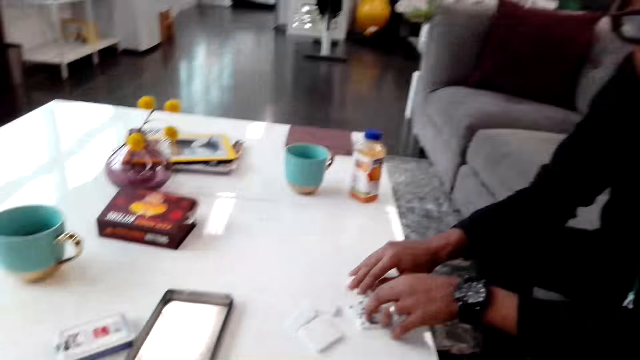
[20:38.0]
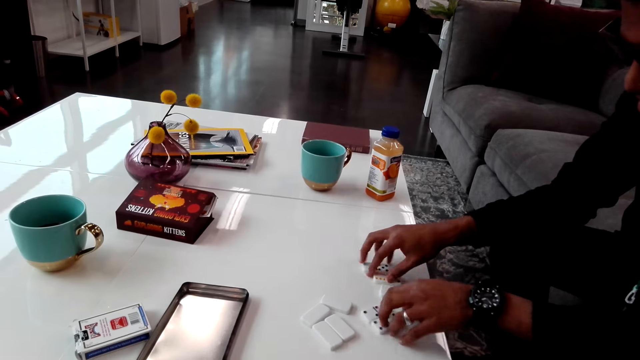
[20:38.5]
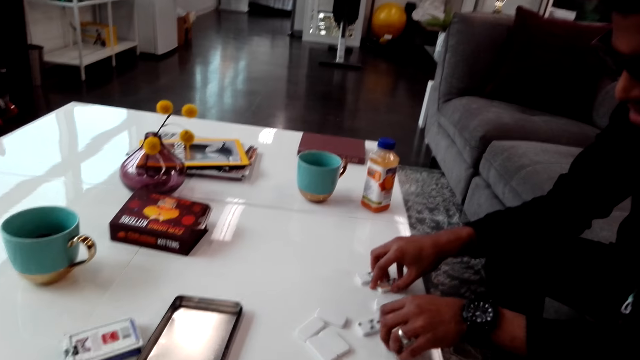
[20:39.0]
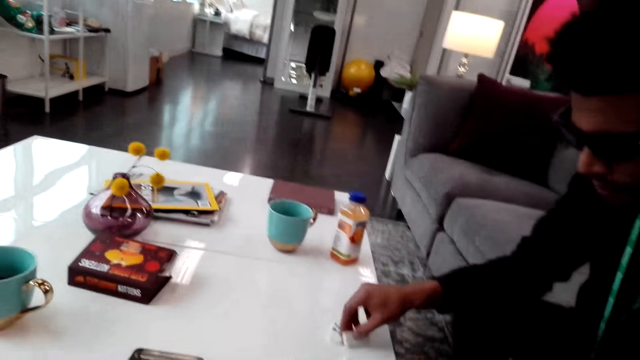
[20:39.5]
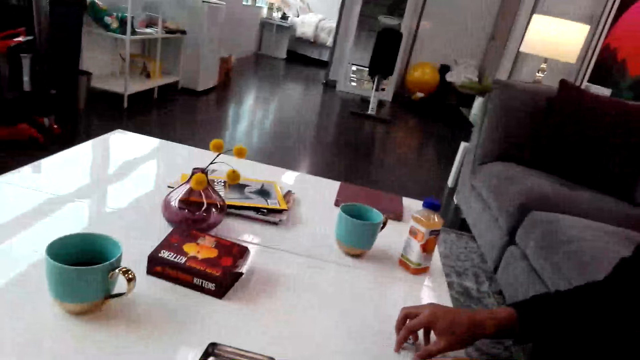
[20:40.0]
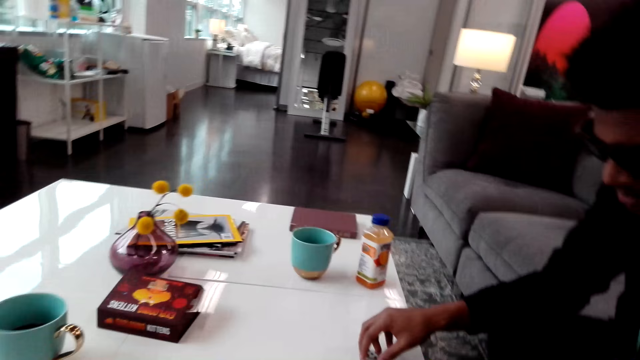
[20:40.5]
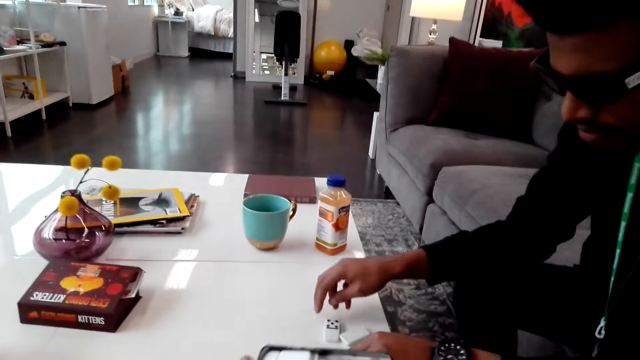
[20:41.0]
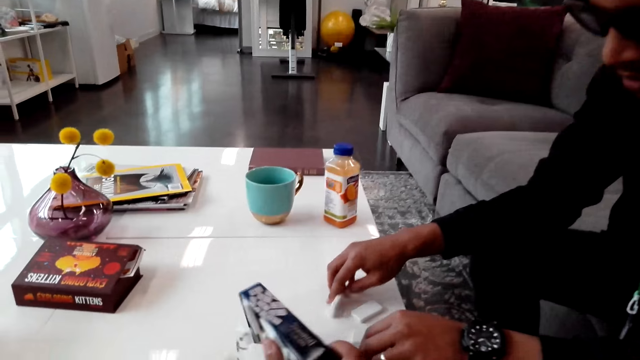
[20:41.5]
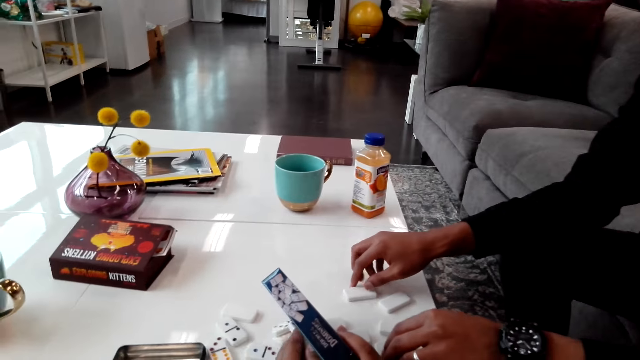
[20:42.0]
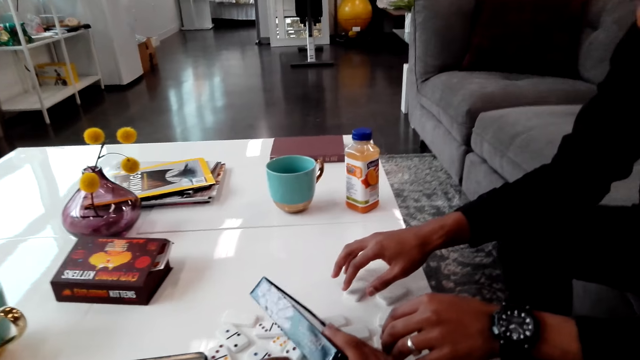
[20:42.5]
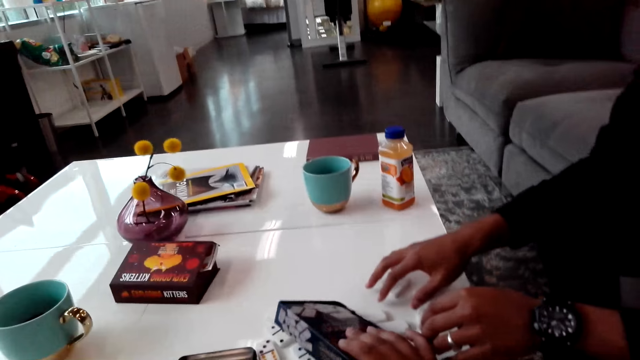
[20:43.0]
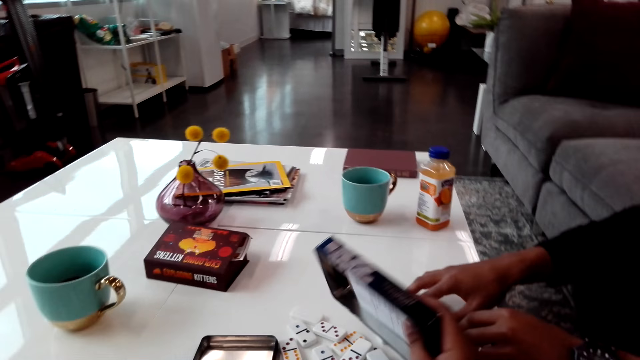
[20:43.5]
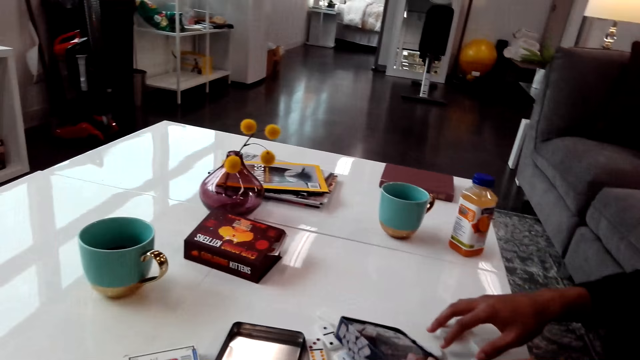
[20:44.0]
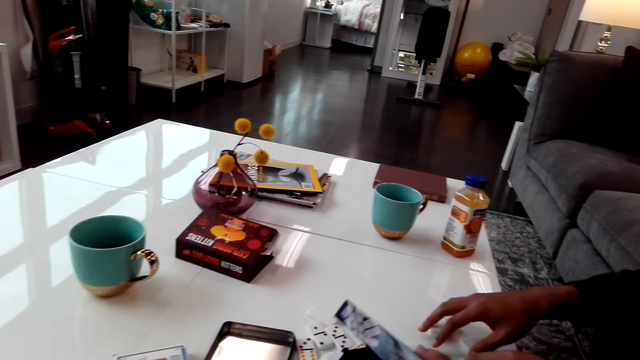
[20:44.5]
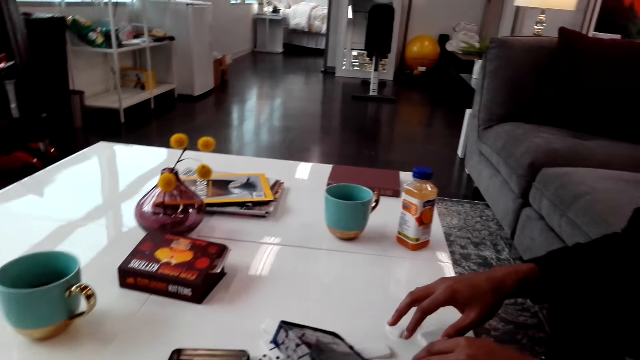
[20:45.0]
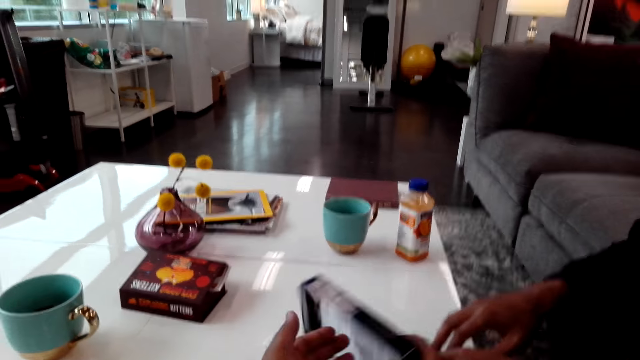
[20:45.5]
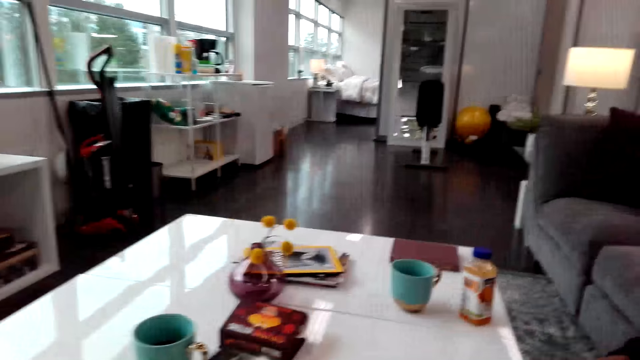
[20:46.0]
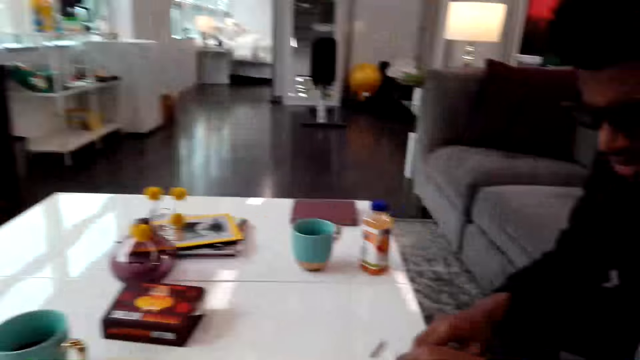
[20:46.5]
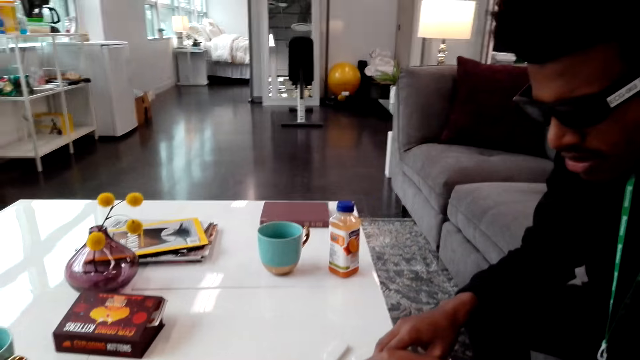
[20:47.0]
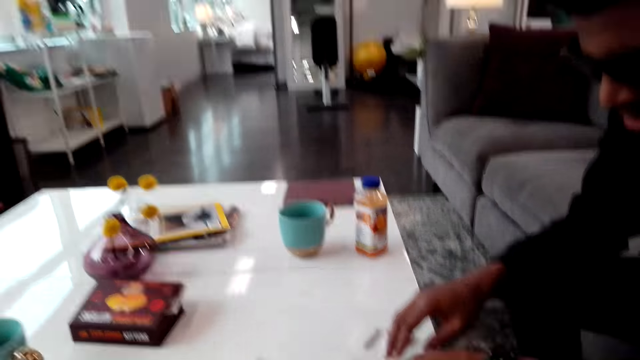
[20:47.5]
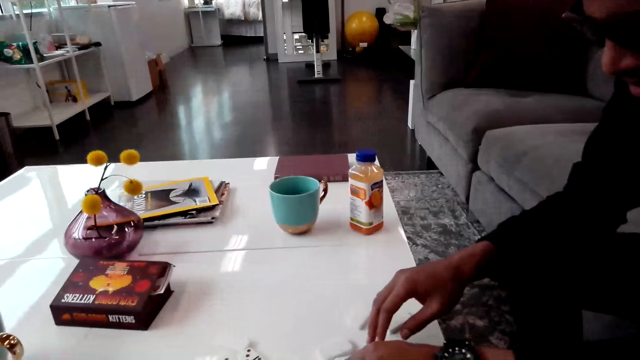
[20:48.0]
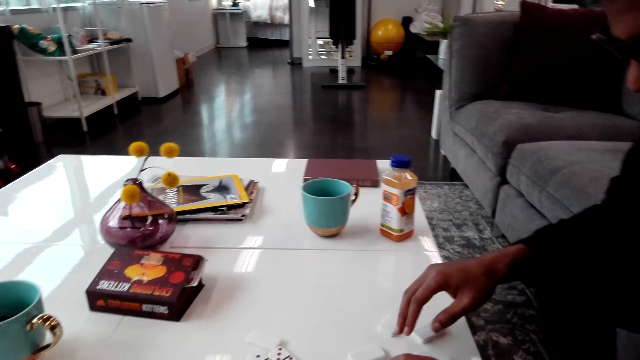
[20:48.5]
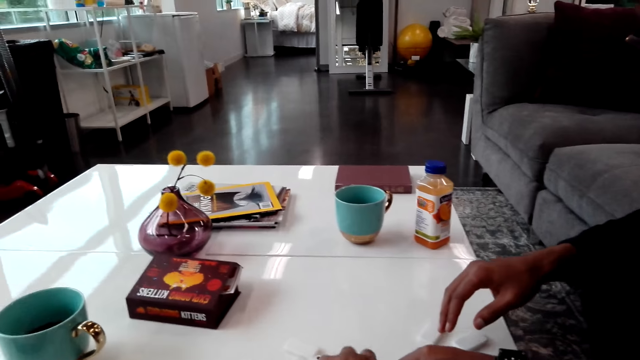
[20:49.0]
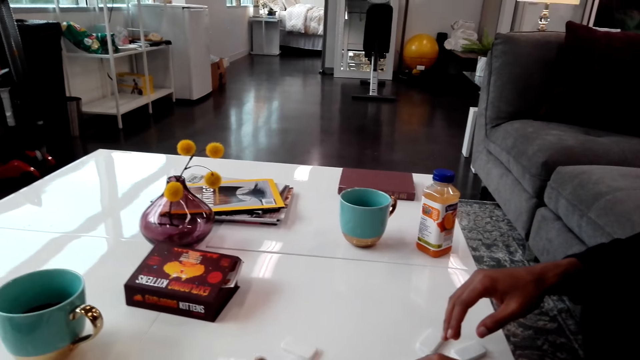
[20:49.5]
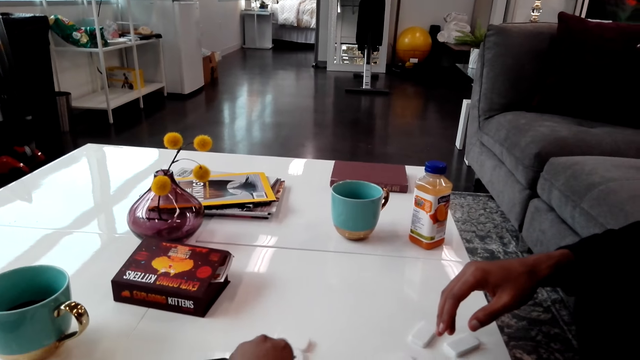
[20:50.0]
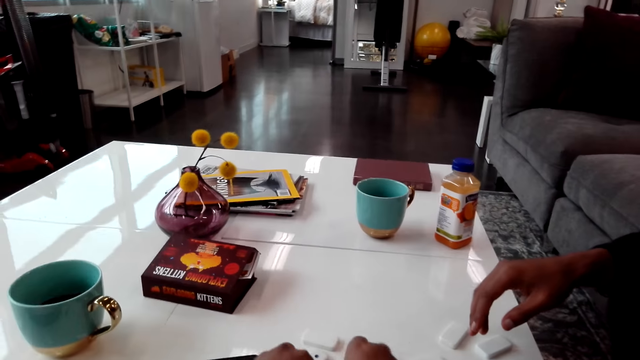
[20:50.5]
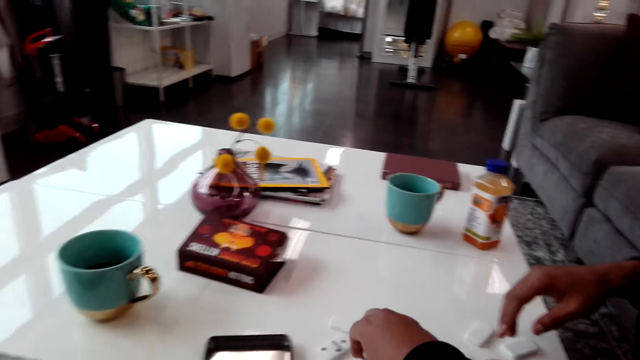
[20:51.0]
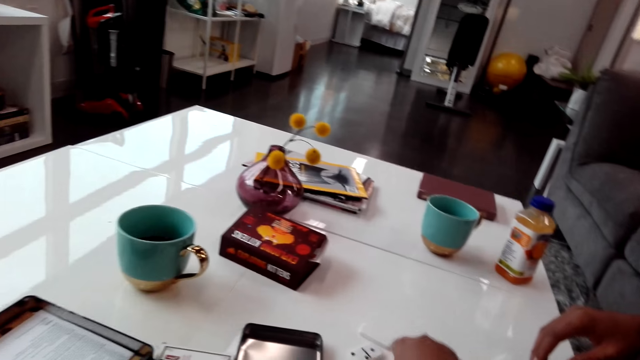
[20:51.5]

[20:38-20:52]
A man spreads the dominoes. The camera wearer picks up a carton box. They drop the dominoes. They look around.

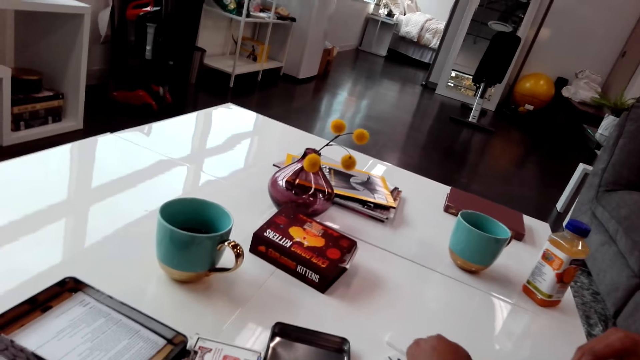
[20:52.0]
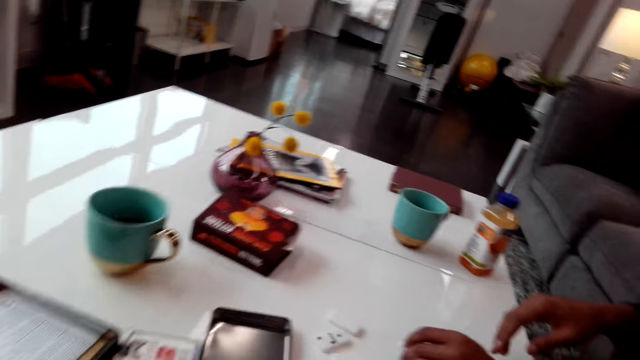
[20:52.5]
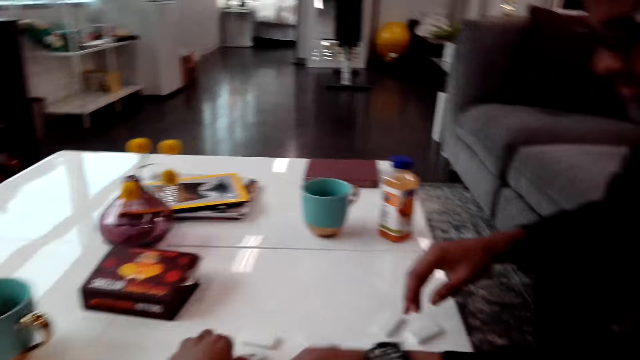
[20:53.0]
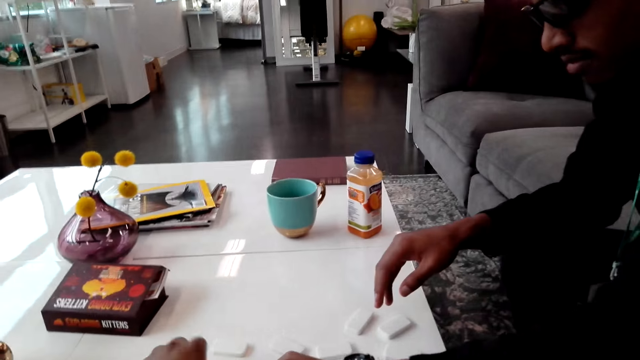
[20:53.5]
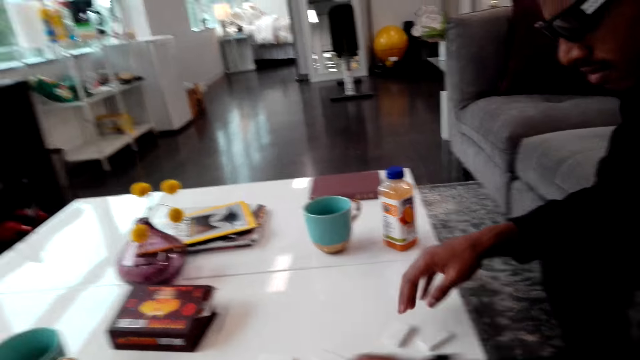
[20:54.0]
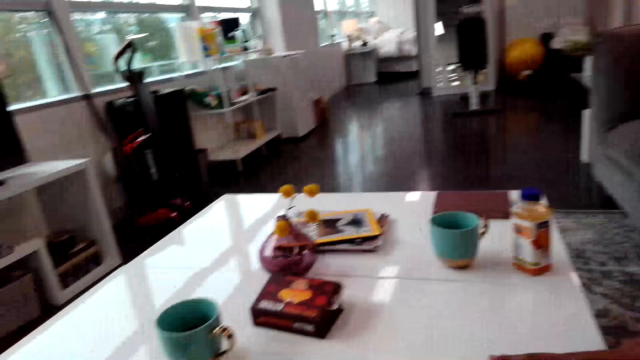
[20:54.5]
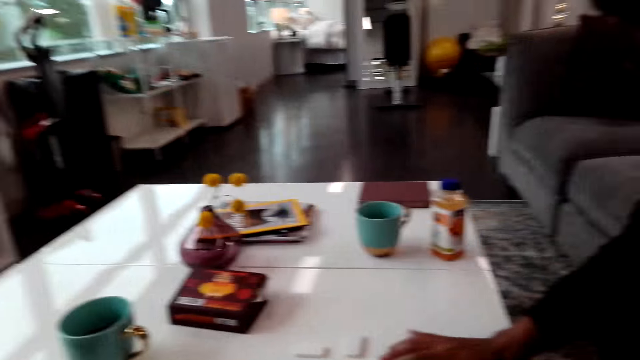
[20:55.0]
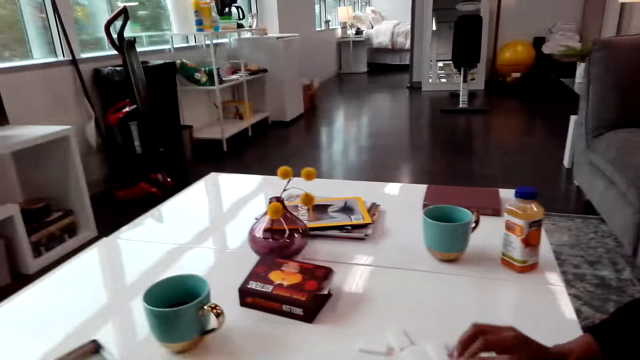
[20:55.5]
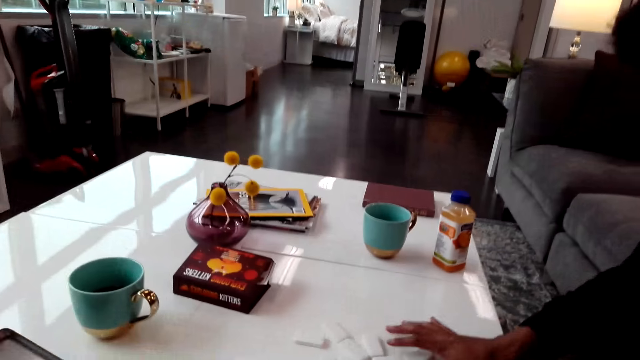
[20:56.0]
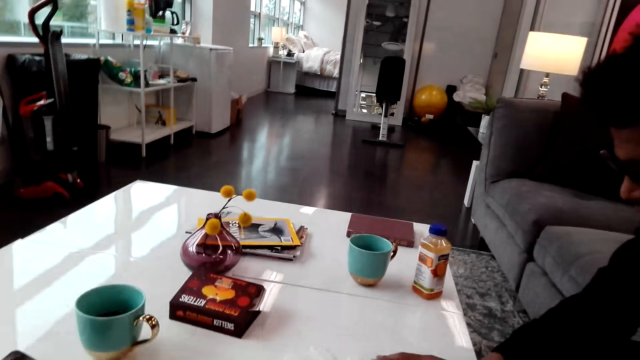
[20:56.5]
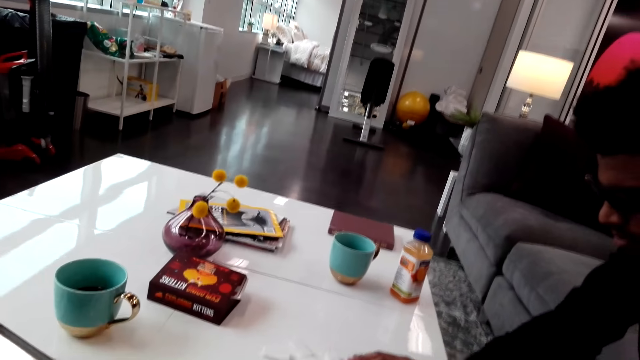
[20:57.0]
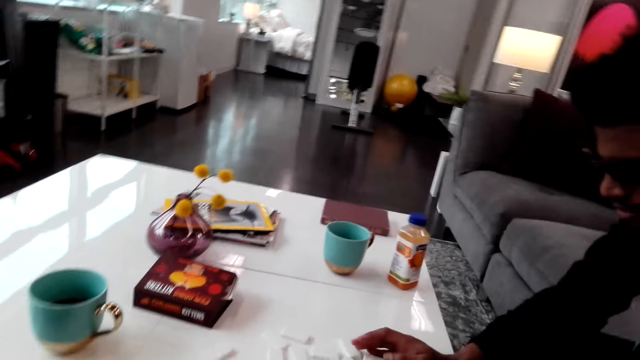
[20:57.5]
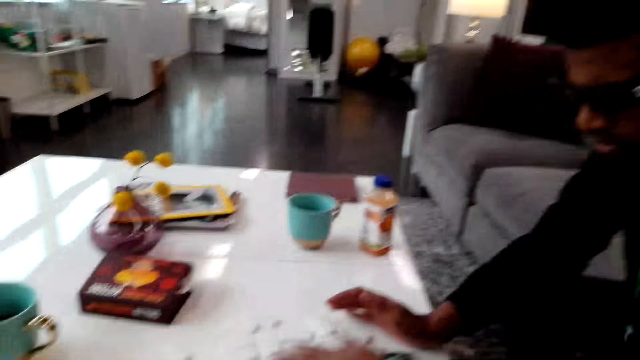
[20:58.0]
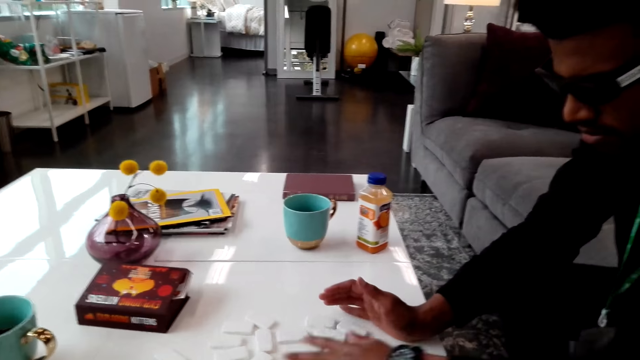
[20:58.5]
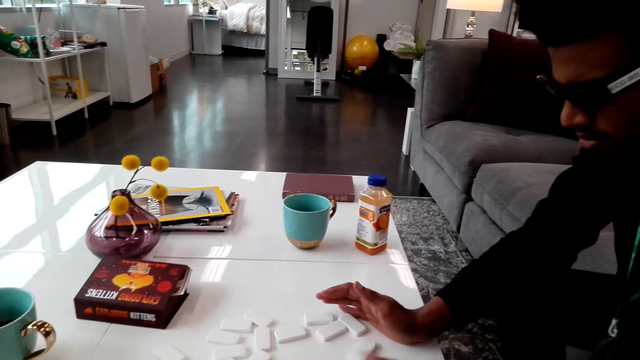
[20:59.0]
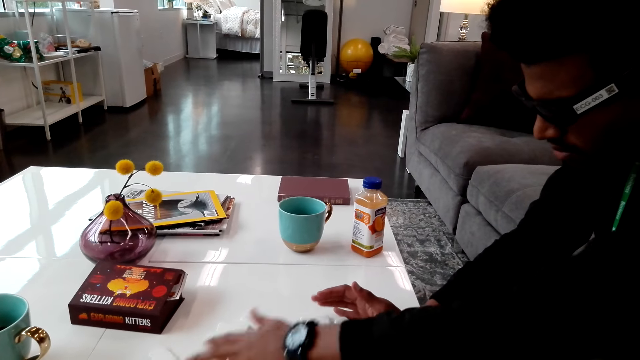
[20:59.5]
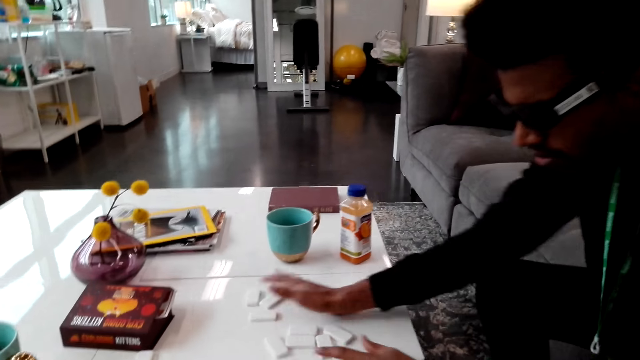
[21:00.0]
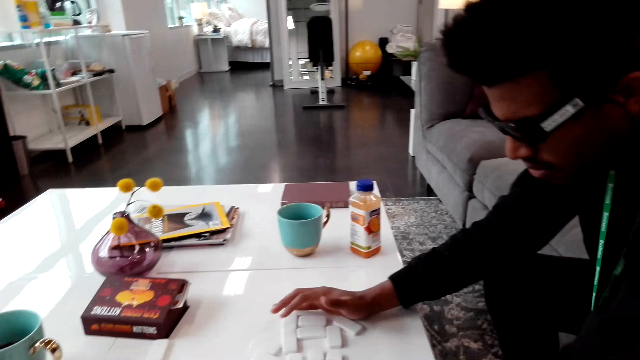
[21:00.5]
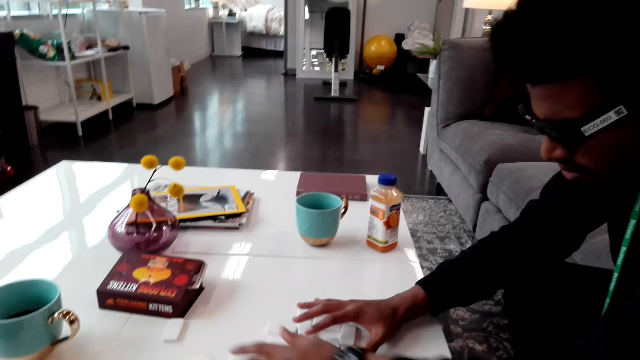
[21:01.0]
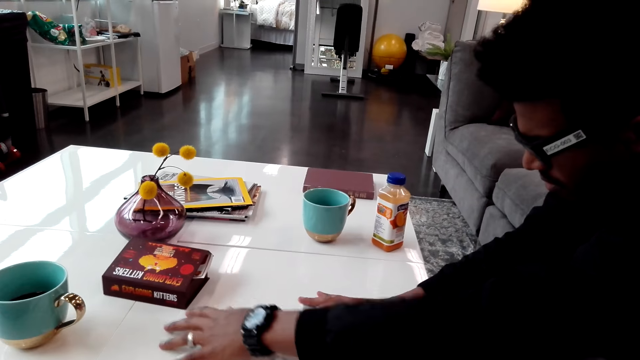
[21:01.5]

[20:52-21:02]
A man moves dice on a table. The man spreads the dominoes.
